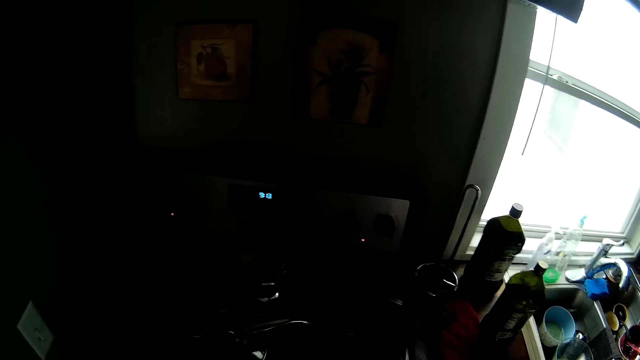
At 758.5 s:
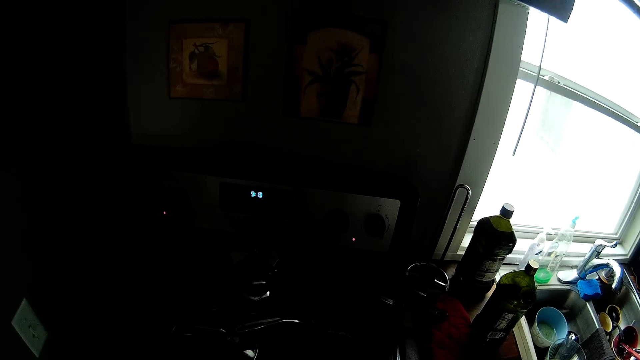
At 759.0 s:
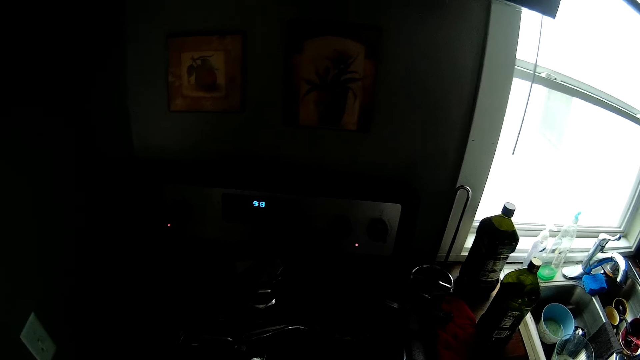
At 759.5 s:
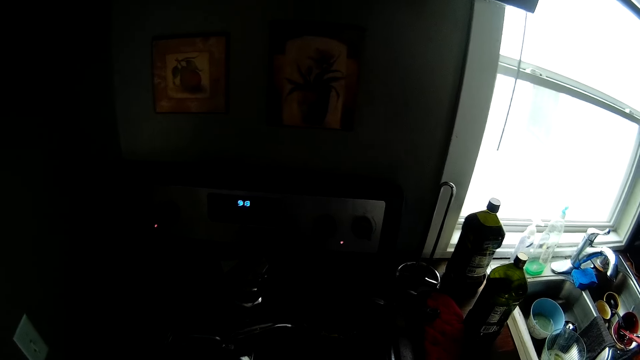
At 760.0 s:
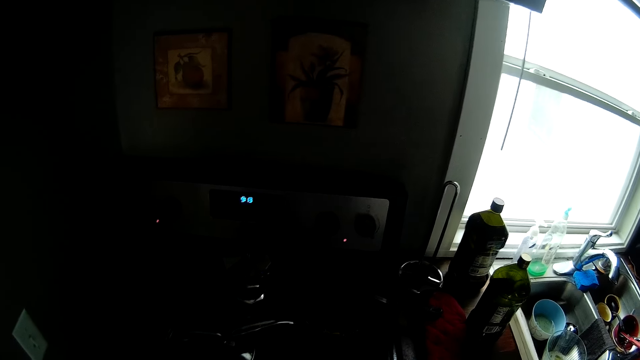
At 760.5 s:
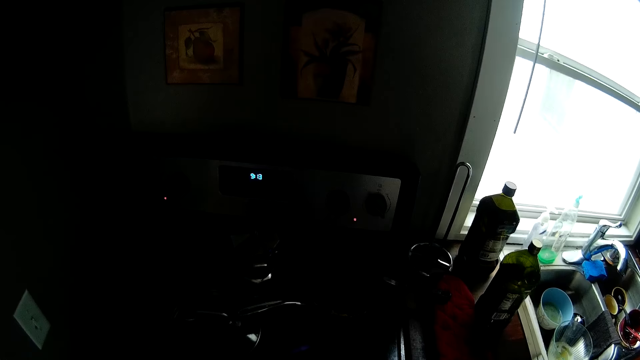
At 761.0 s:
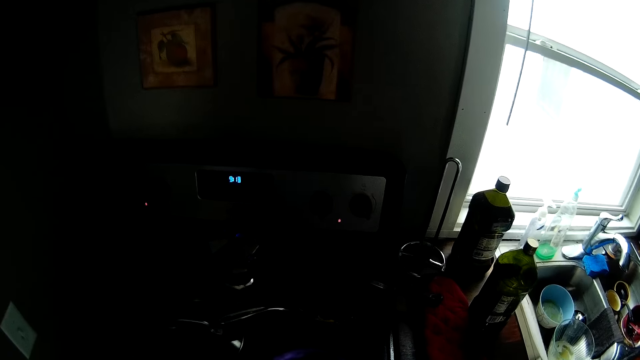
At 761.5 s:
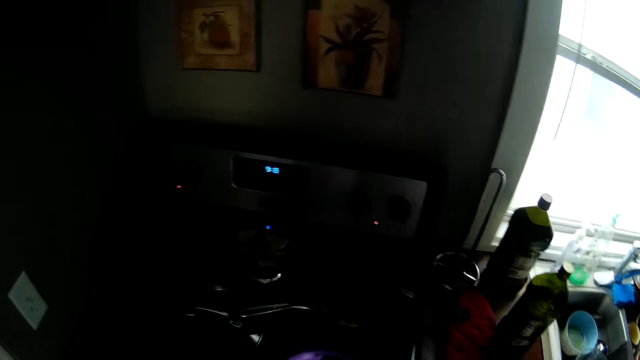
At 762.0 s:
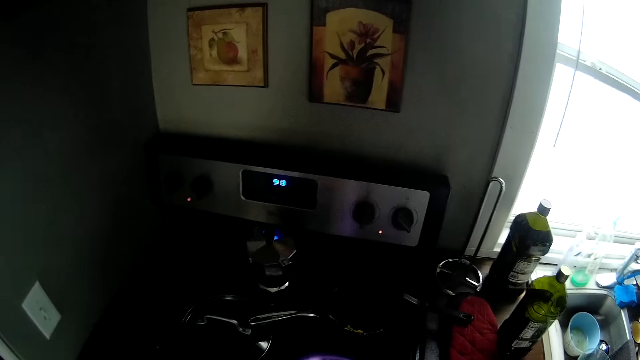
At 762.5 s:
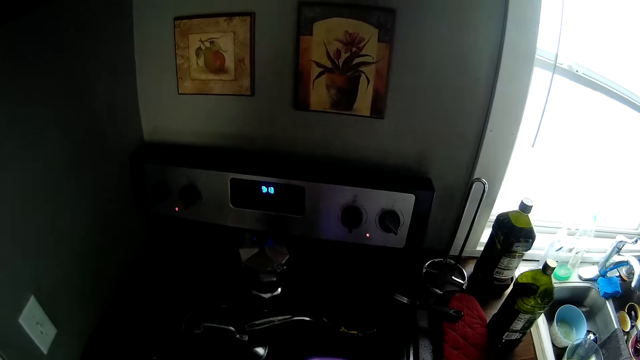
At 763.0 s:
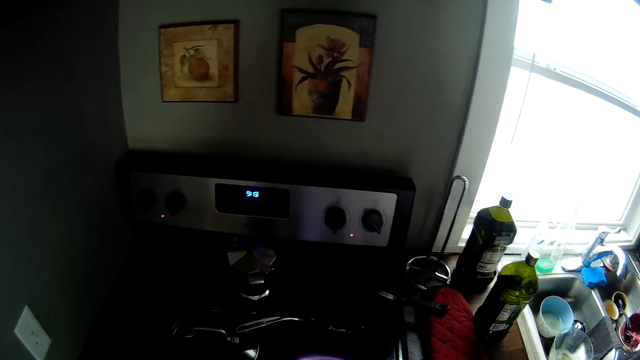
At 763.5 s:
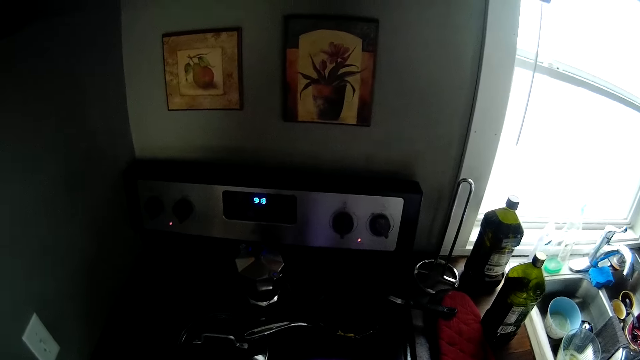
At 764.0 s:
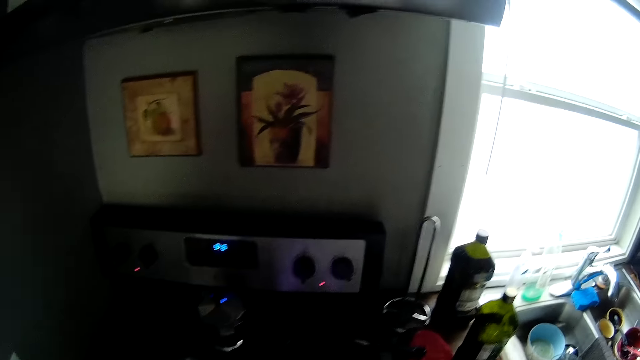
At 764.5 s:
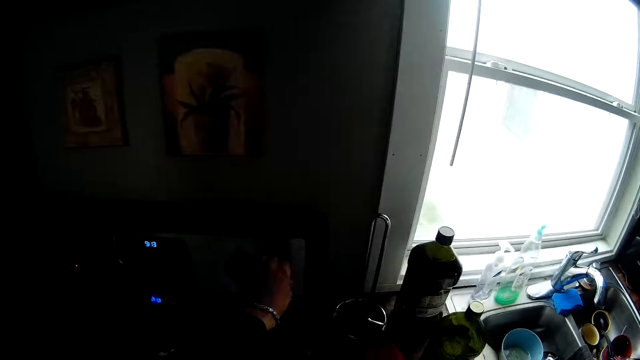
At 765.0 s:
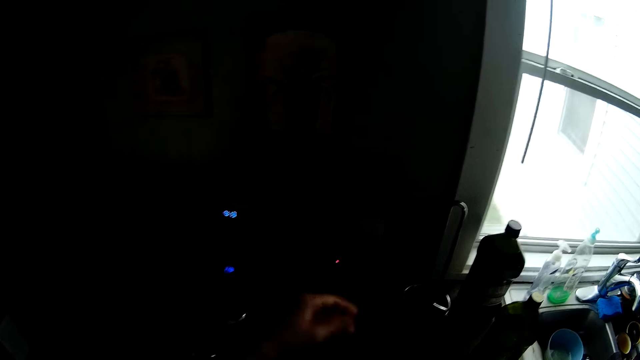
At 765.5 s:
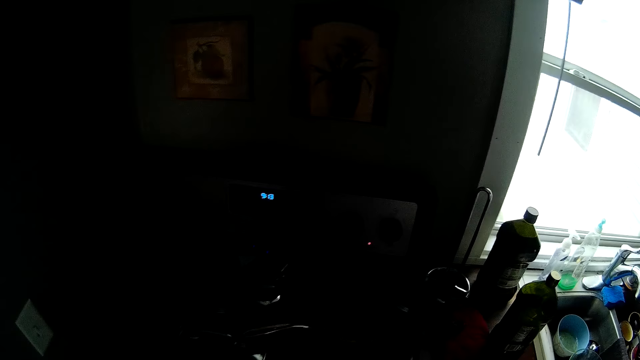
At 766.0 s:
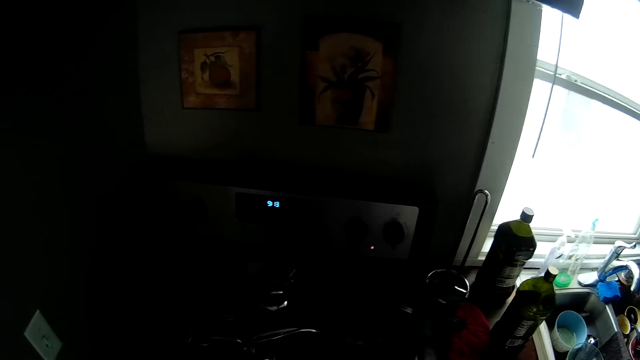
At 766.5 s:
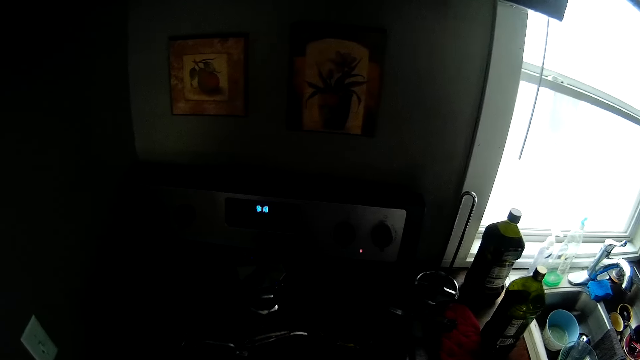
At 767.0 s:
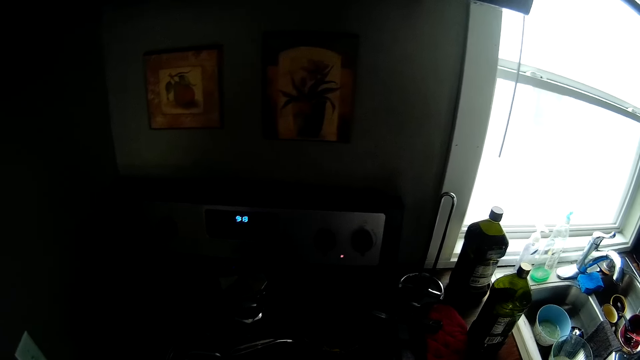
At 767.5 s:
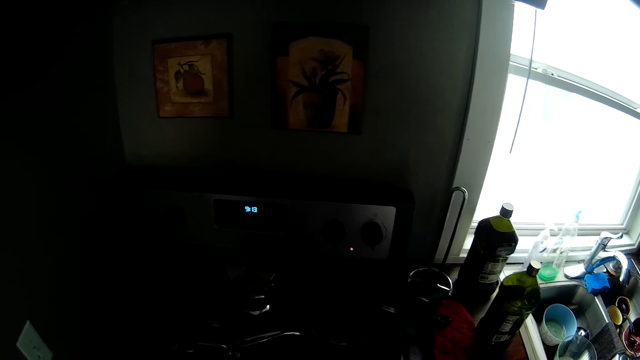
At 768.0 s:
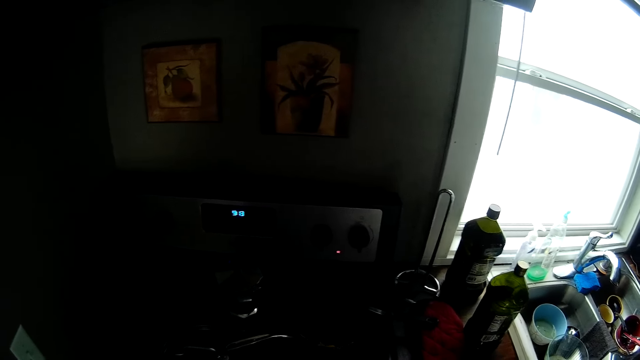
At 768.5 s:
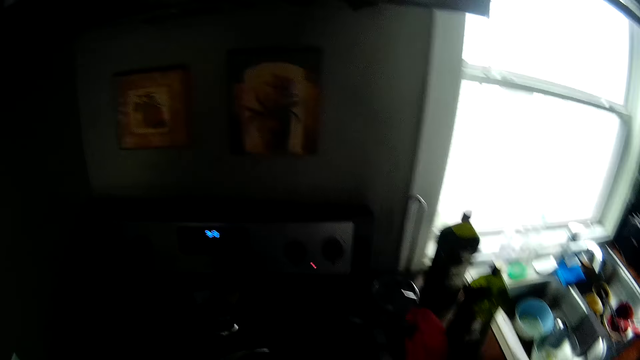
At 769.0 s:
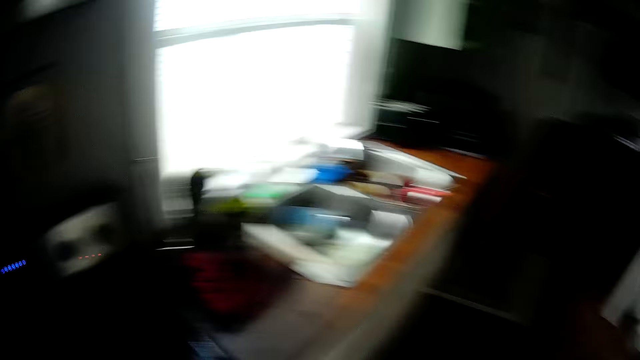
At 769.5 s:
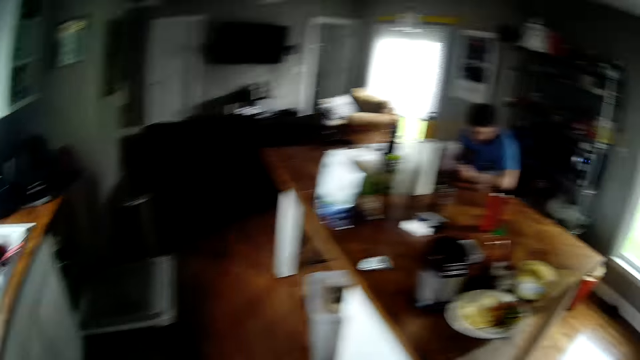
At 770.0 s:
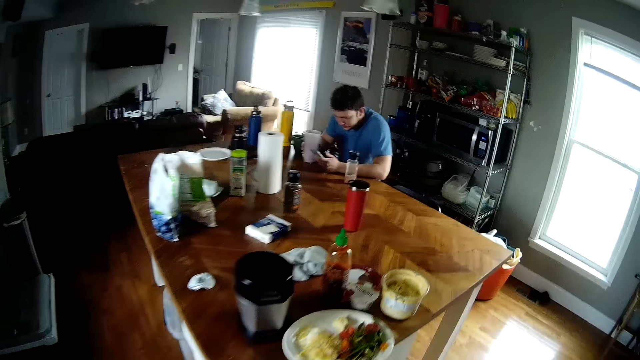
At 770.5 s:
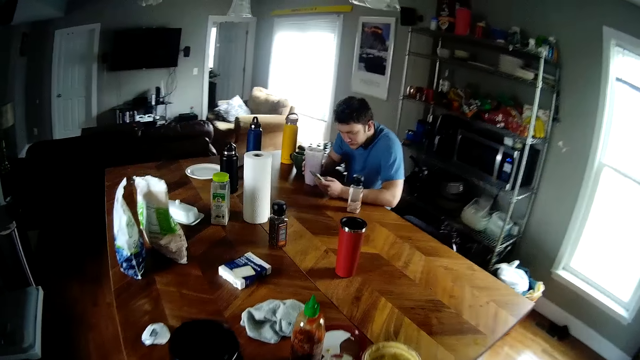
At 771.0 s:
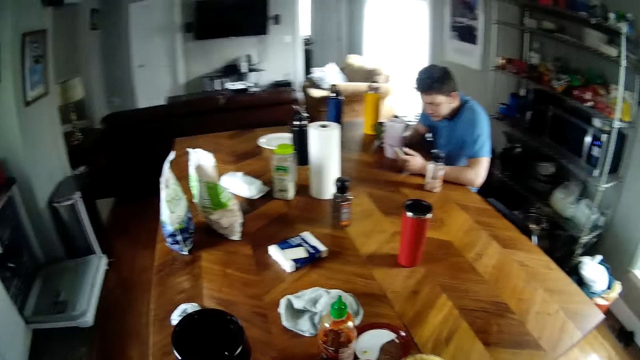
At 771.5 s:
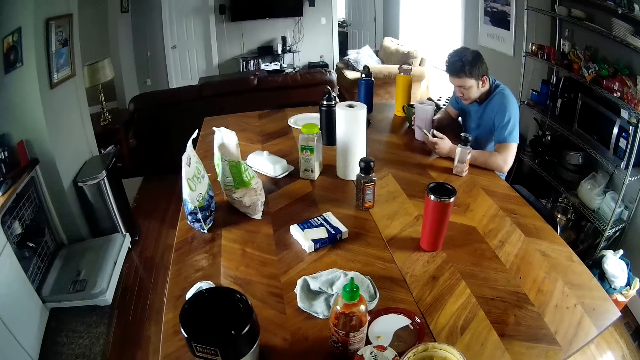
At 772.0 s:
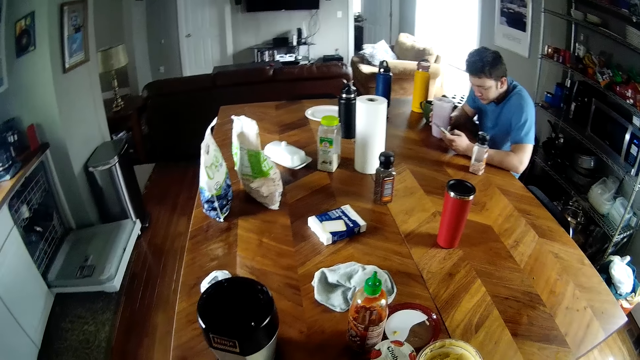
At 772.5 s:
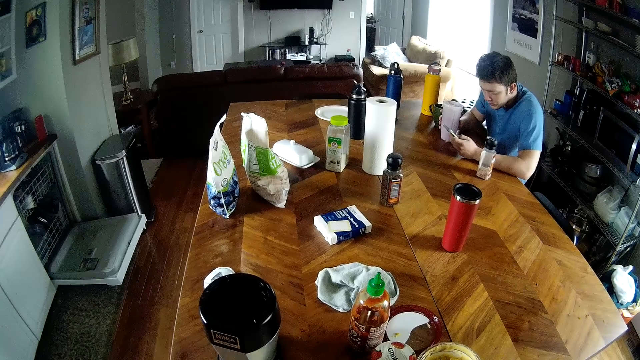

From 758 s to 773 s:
The camera wearer cooks with the cooking stick. He turns a knob on the cooker with his left hand. He turns off the cooker. He stares at the cooker. He walks to the table. He stares at the table.

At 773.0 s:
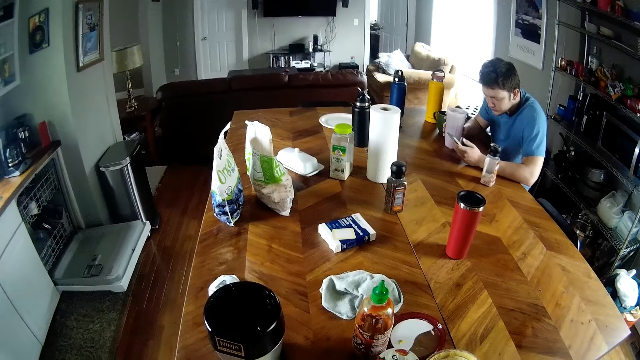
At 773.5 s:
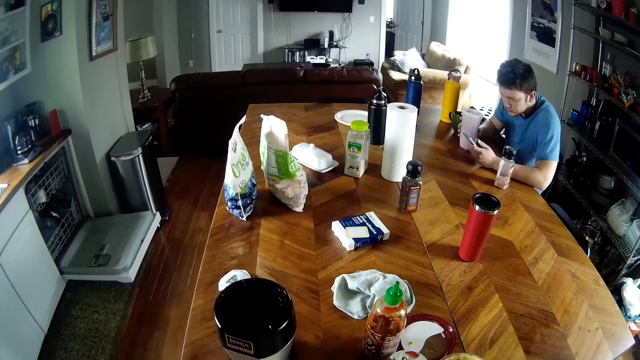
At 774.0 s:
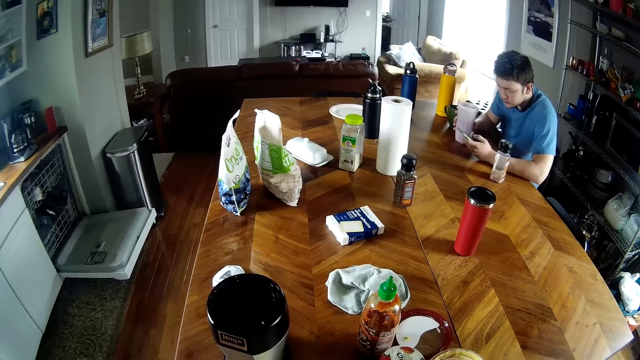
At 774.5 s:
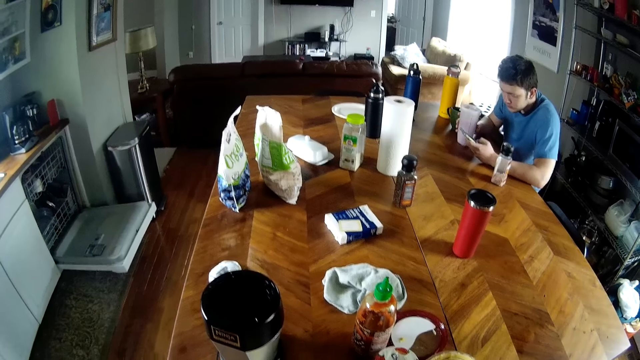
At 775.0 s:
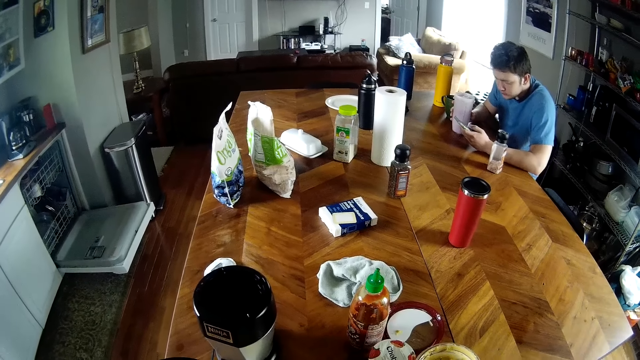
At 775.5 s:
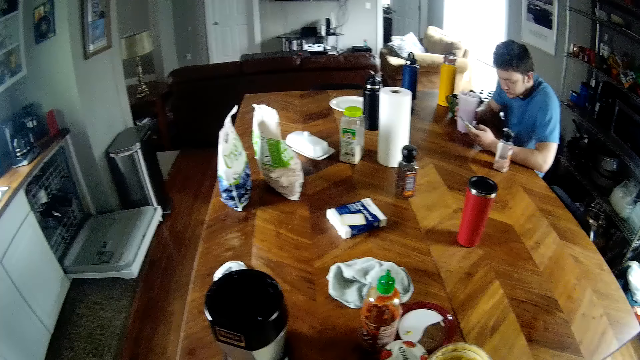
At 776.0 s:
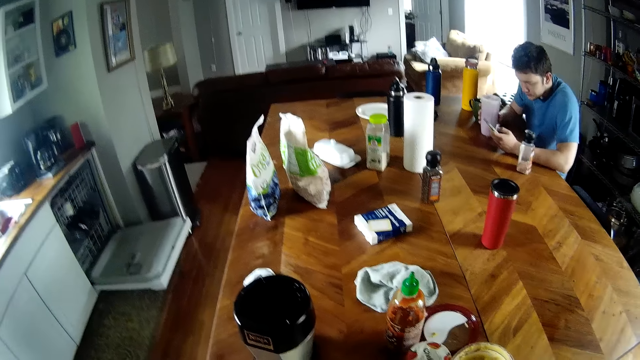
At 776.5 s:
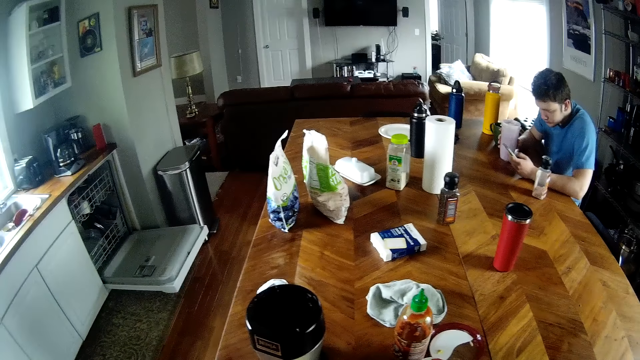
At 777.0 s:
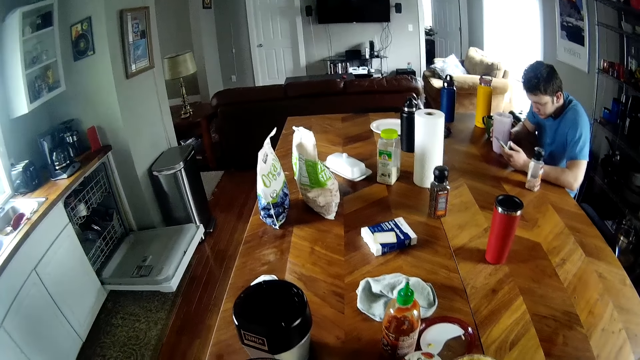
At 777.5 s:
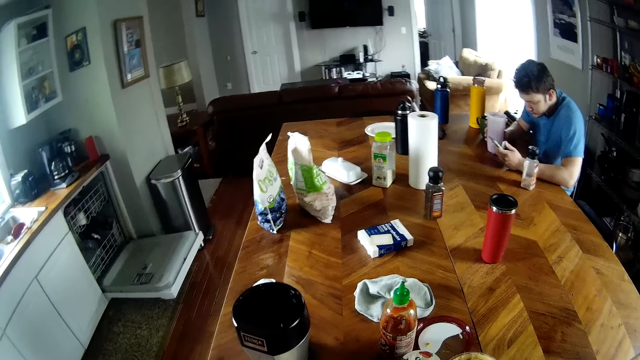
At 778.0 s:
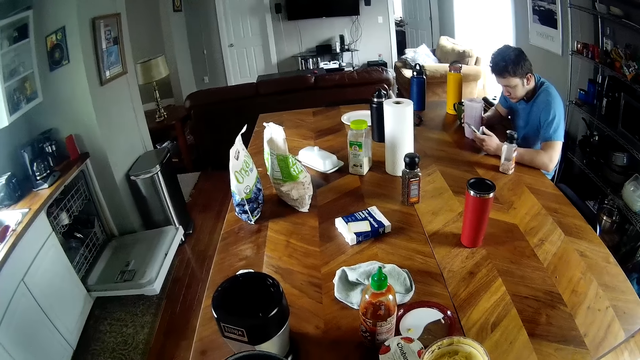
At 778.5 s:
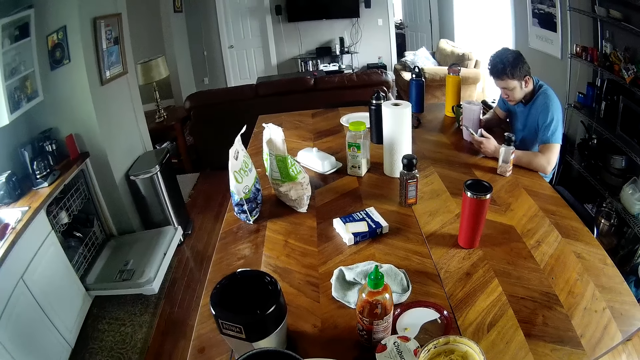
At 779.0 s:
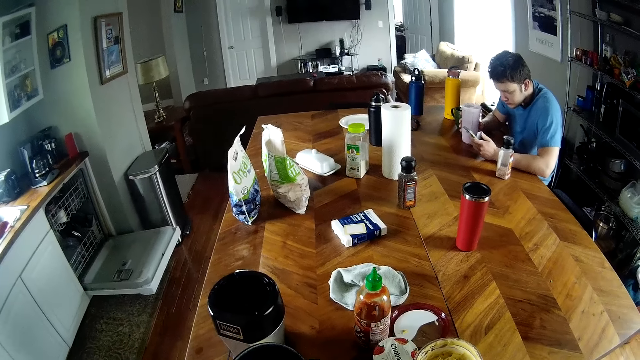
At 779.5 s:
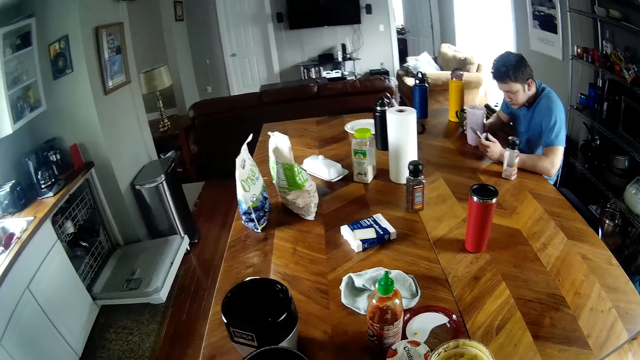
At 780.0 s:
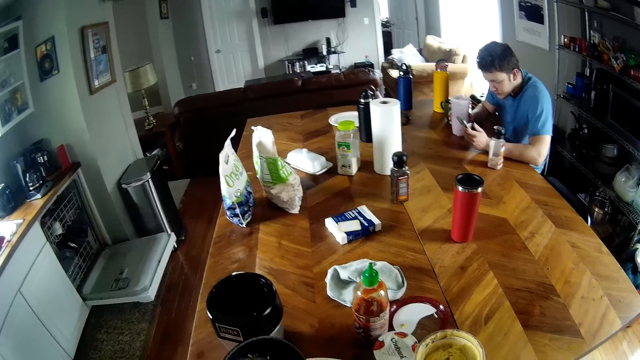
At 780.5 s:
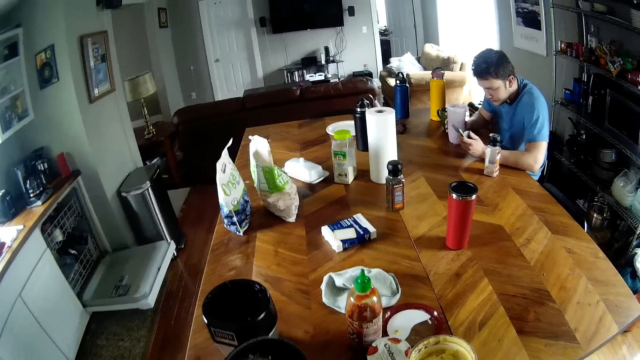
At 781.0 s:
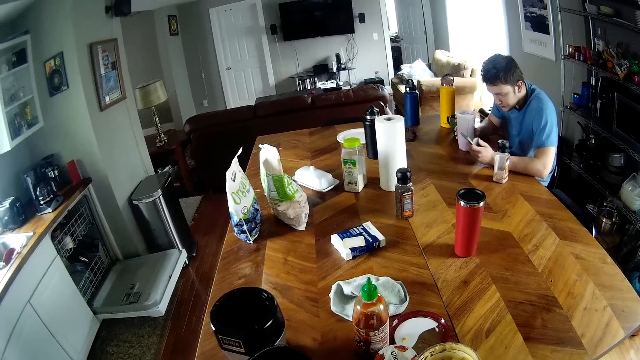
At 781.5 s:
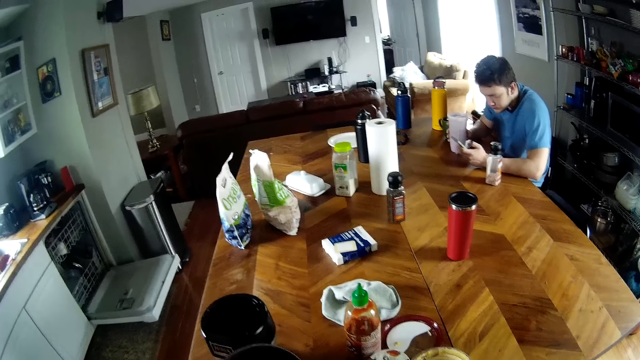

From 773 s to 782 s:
The camera wearer turns the food in the pot. He transfers food from the pan in his left hand to a plate on the table with a spoon in his right hand.
